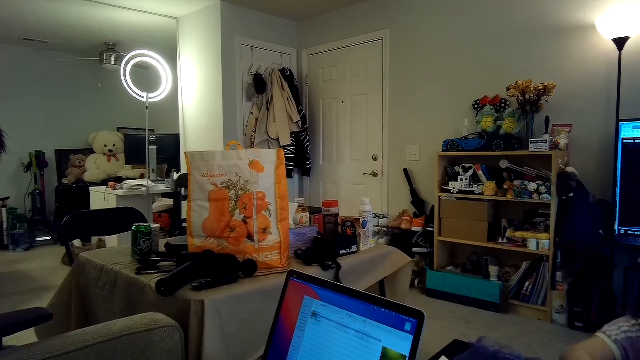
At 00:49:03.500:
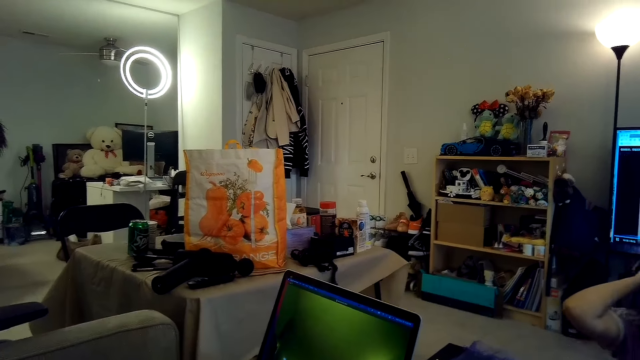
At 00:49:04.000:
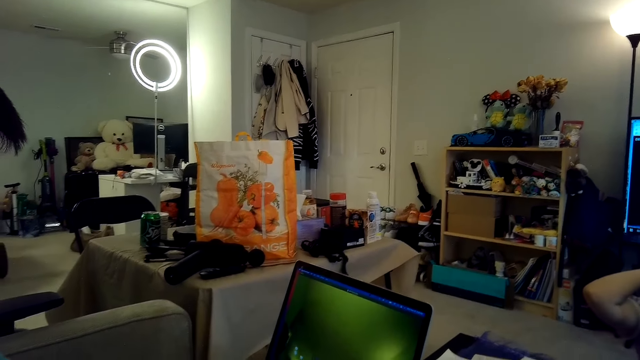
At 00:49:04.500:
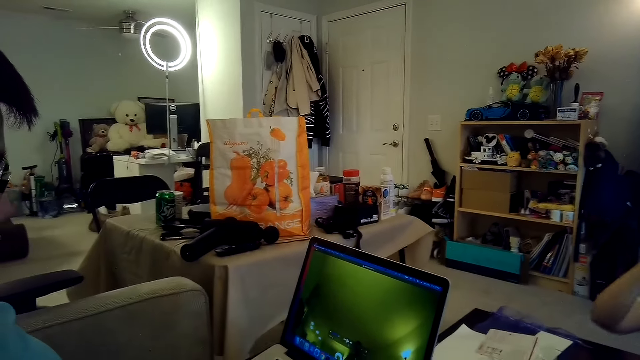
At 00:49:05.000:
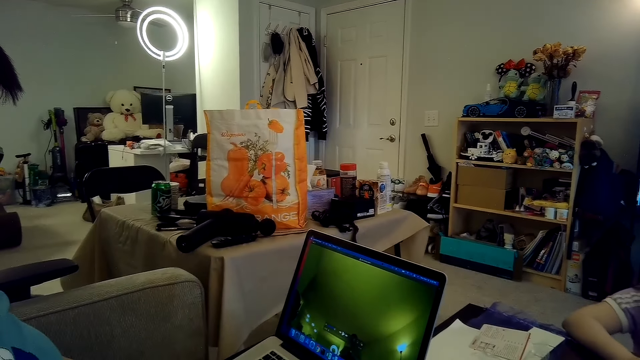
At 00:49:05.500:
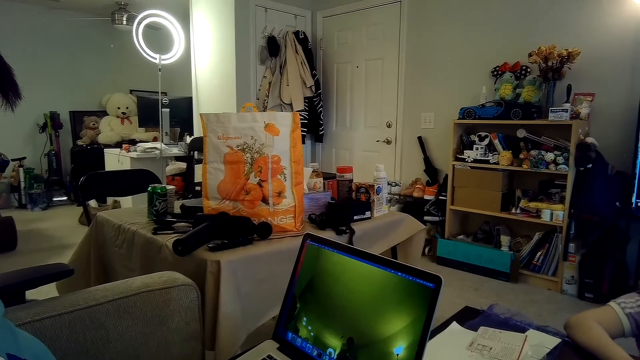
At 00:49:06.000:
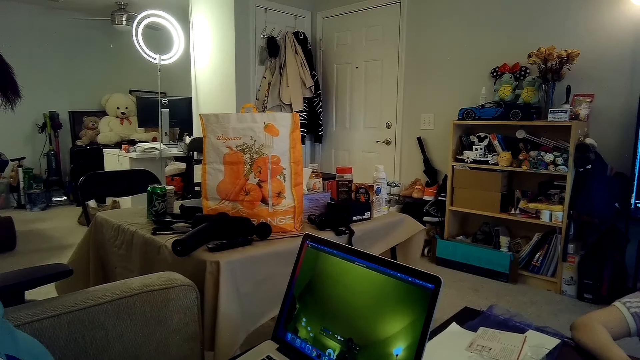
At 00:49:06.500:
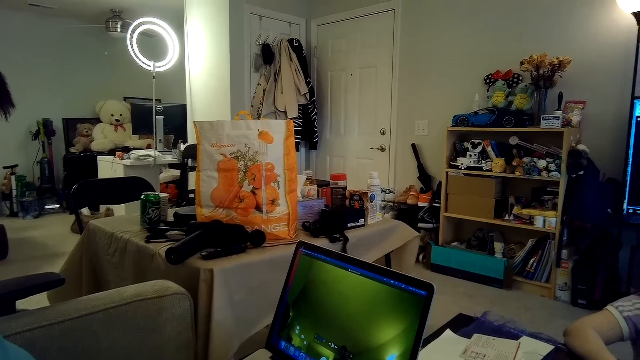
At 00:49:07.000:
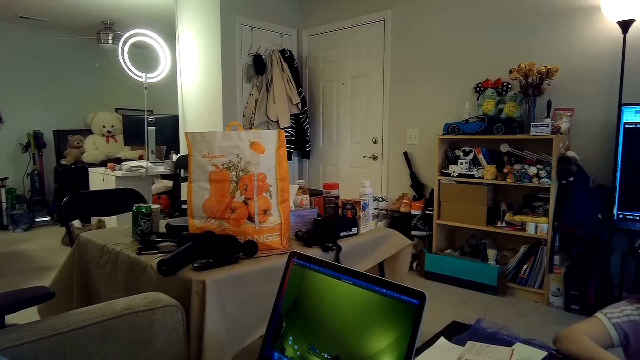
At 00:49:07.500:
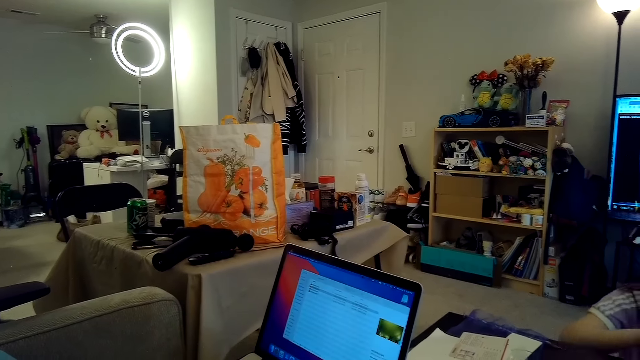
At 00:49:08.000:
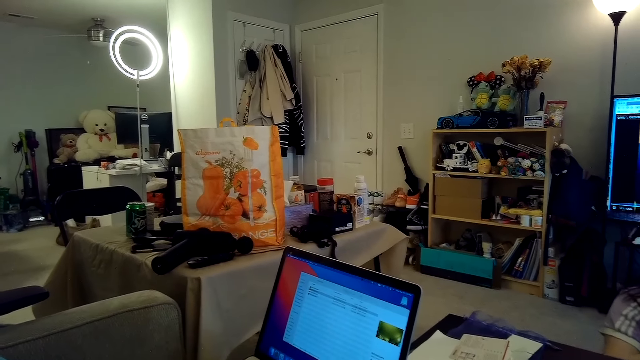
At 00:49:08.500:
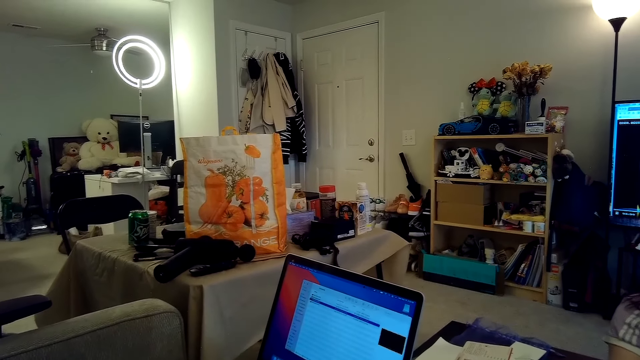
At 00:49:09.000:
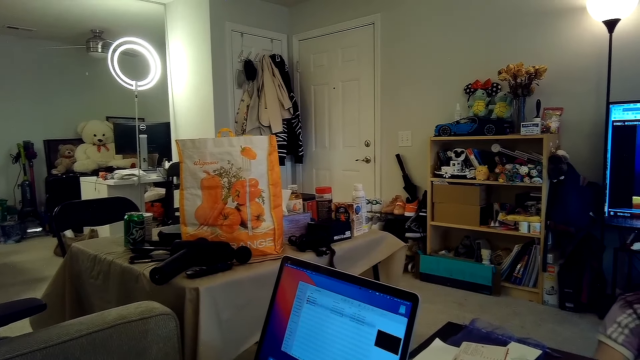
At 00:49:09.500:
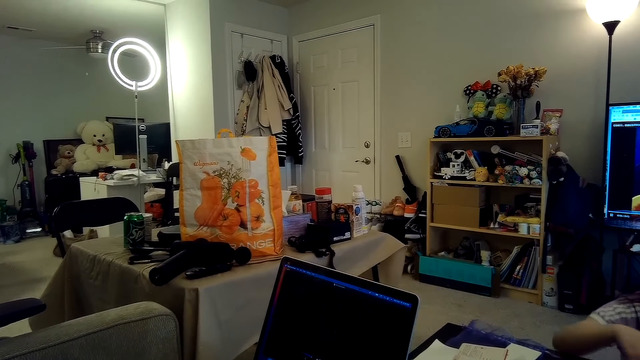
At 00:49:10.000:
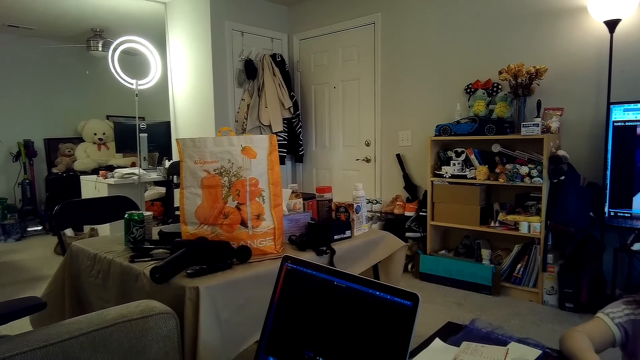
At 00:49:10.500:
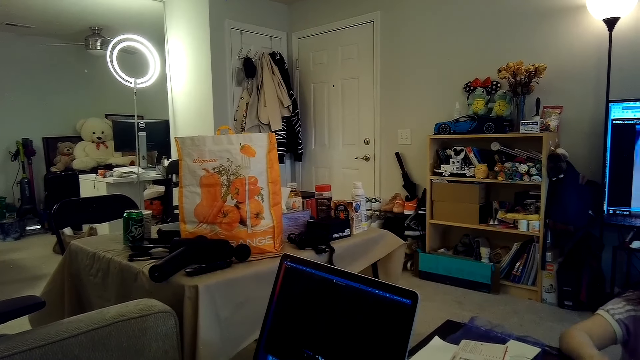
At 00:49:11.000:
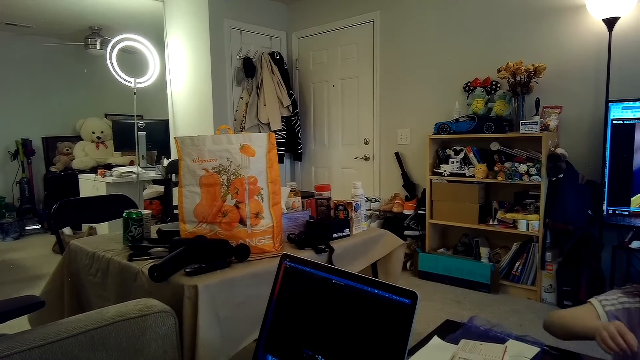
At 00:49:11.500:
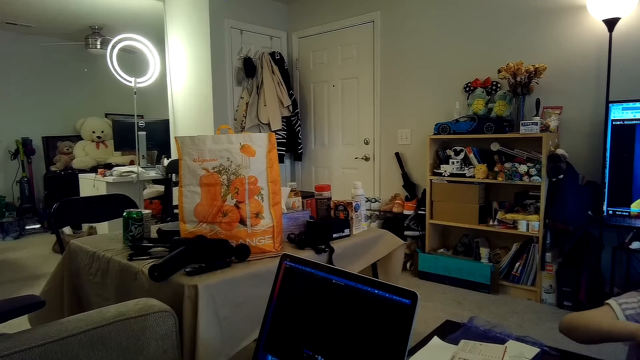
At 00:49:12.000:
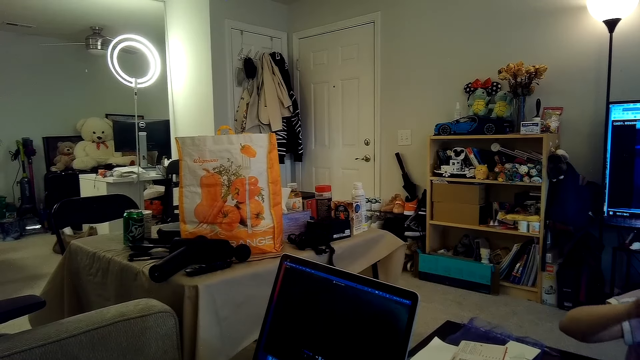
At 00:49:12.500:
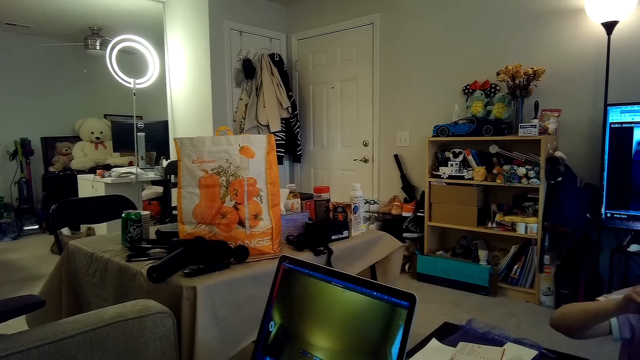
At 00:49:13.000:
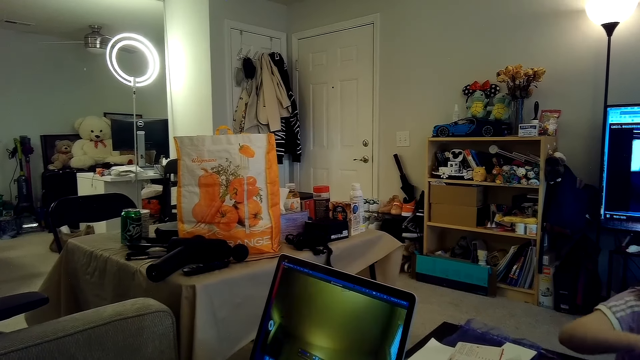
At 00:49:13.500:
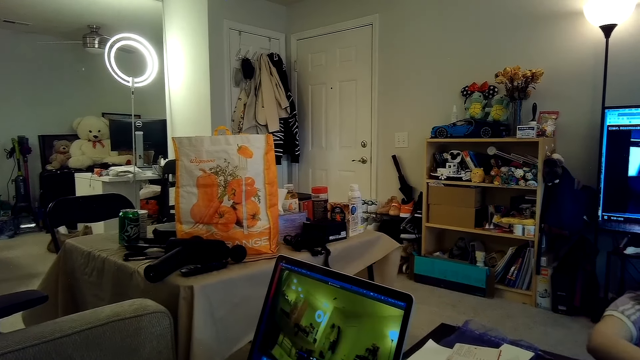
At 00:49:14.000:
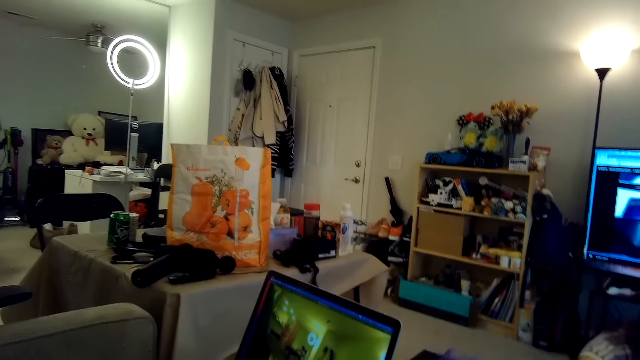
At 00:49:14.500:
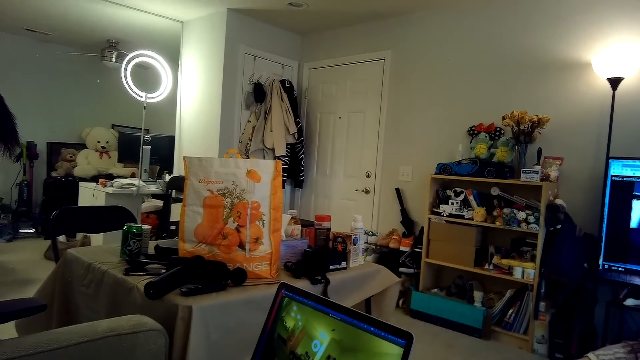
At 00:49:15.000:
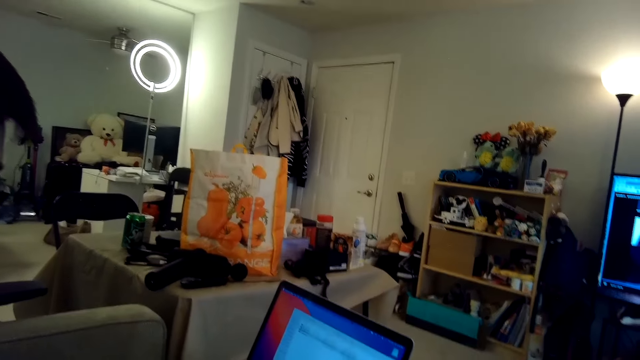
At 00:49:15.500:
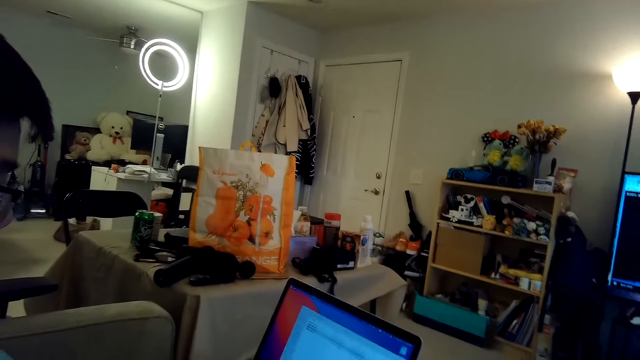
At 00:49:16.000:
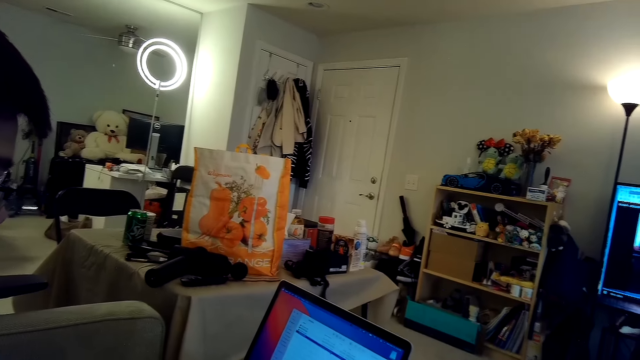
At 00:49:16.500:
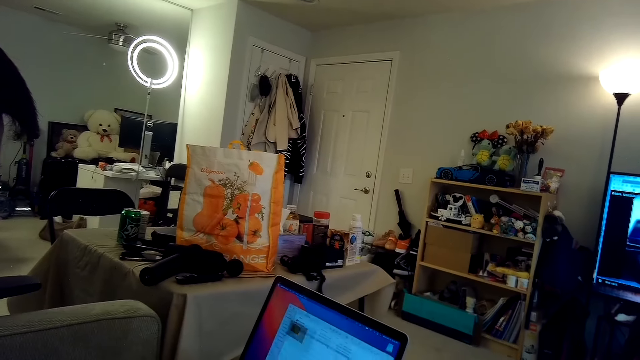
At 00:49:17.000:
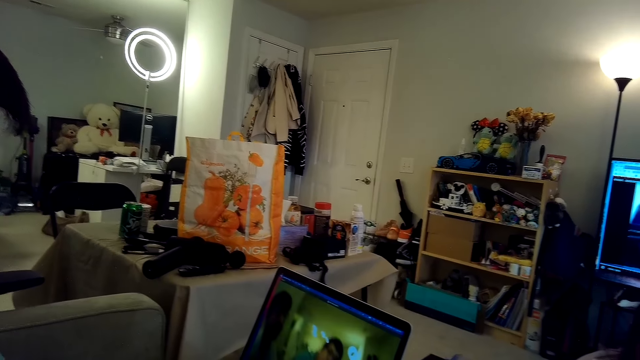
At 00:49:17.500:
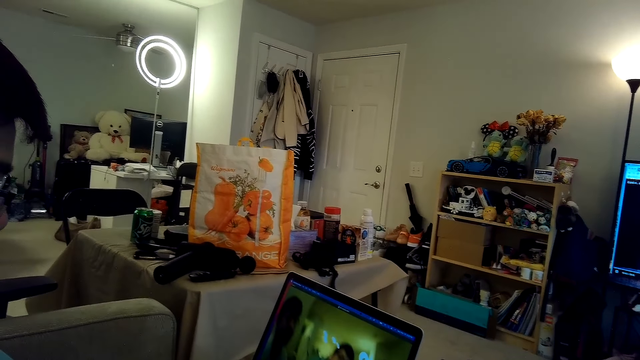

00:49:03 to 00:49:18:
The camera wearer talks. A person talks. The camera wearer talks.

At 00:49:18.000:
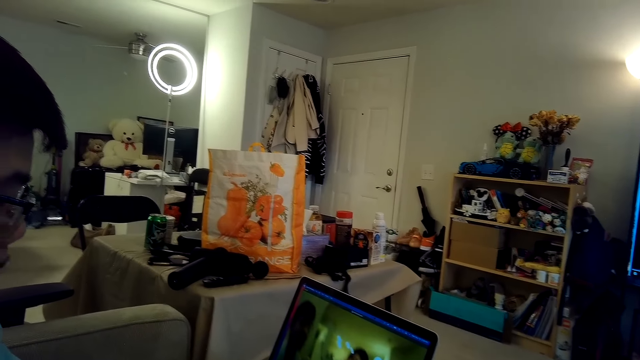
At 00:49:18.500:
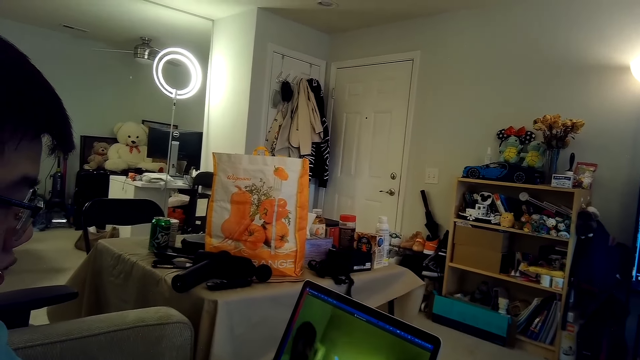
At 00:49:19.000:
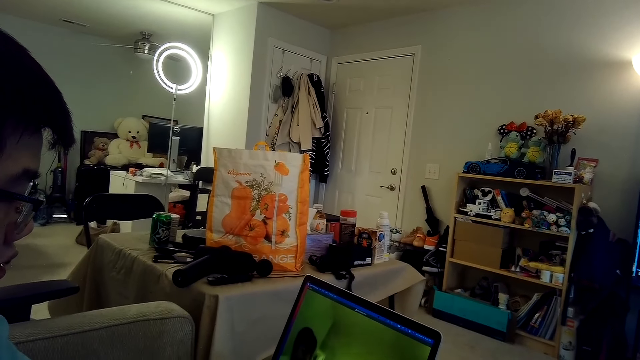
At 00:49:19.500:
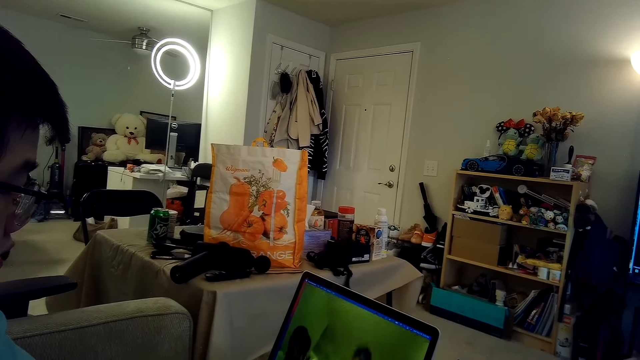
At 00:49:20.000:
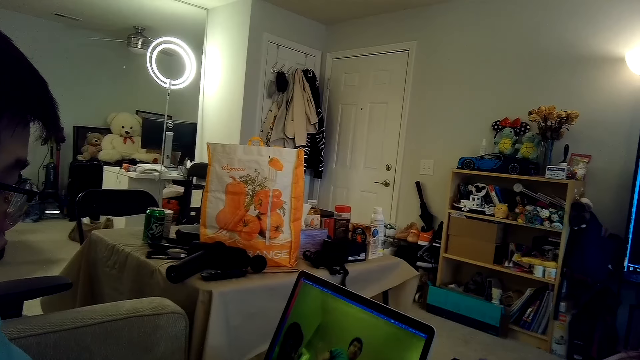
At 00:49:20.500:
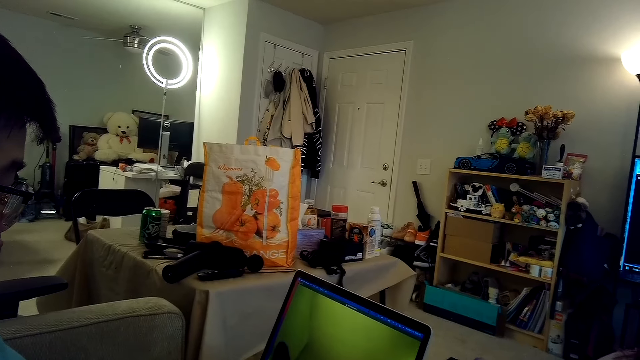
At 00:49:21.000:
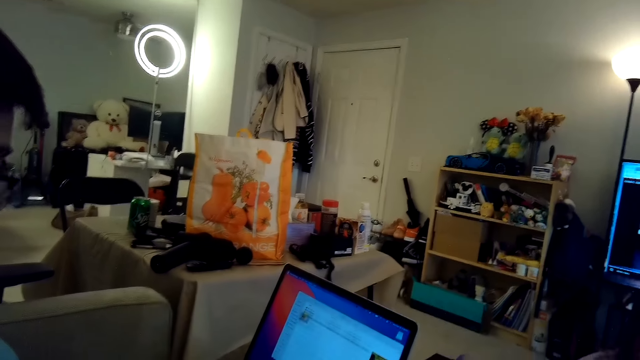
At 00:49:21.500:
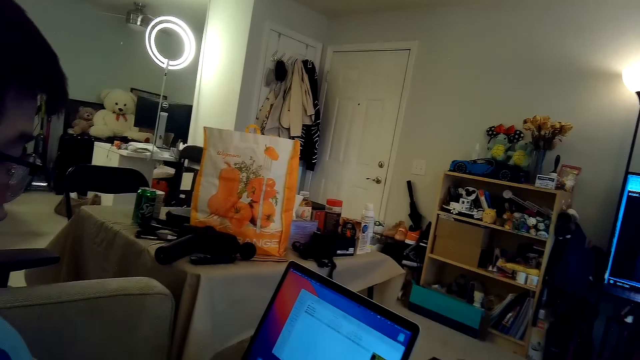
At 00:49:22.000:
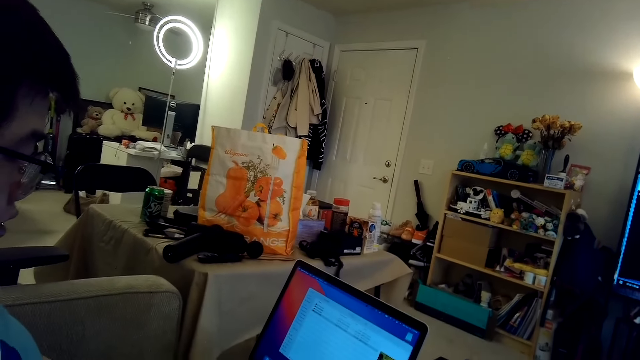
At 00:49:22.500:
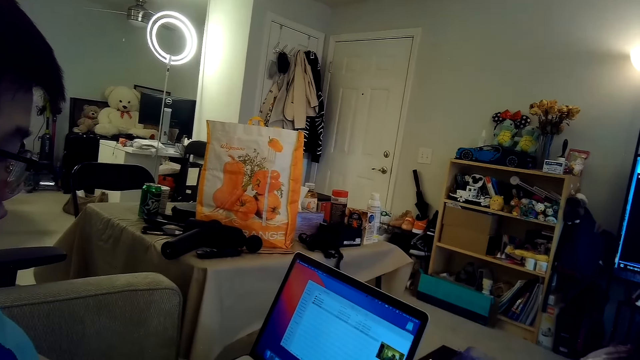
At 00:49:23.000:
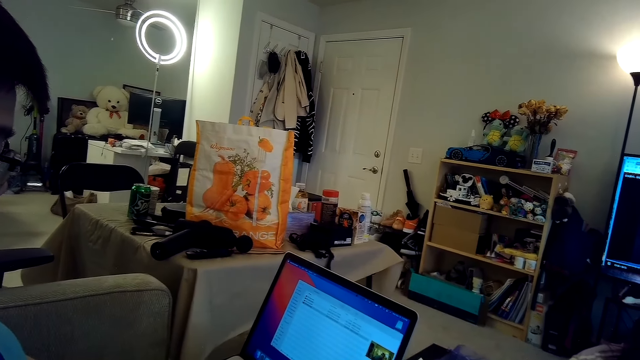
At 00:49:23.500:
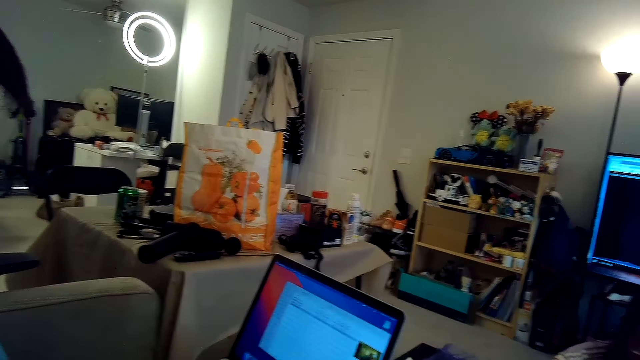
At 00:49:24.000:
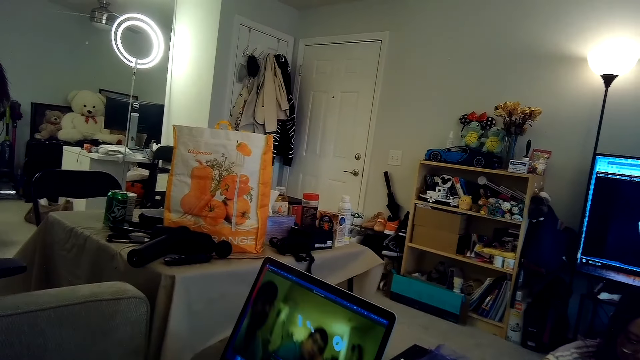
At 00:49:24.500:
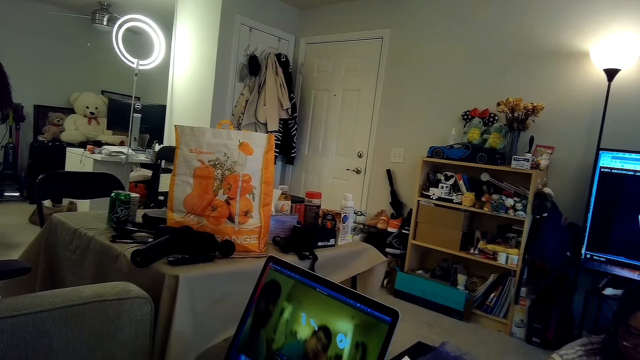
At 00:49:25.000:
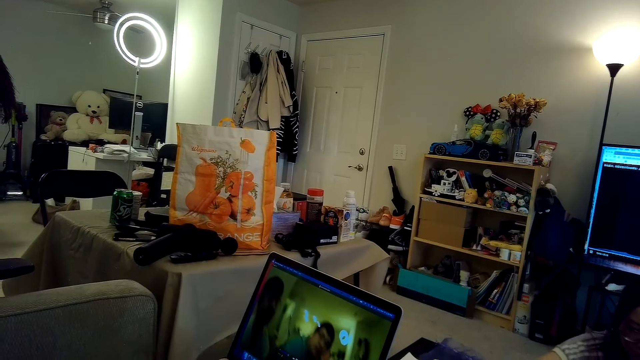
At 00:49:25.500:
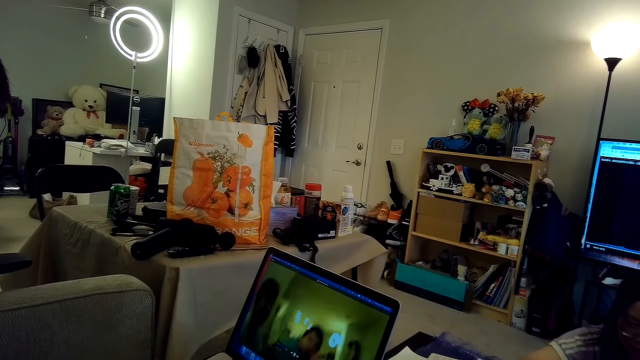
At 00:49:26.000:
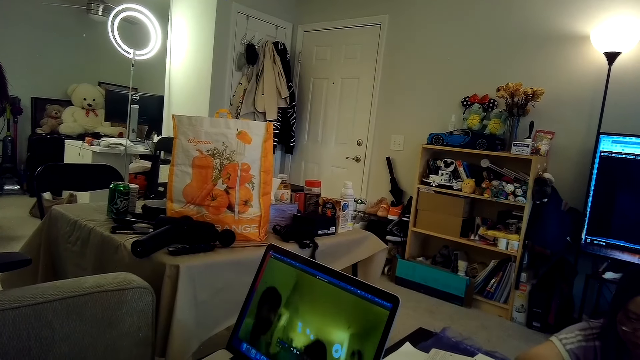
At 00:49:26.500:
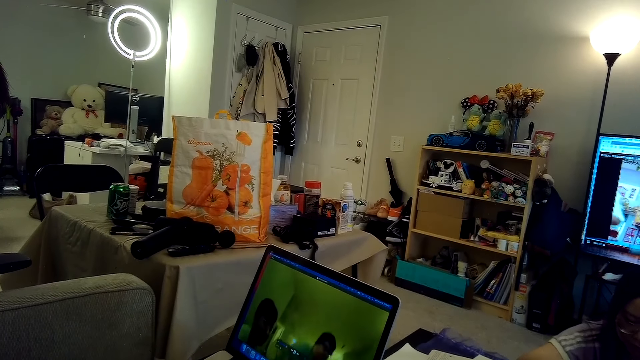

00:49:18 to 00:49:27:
A person talks.
